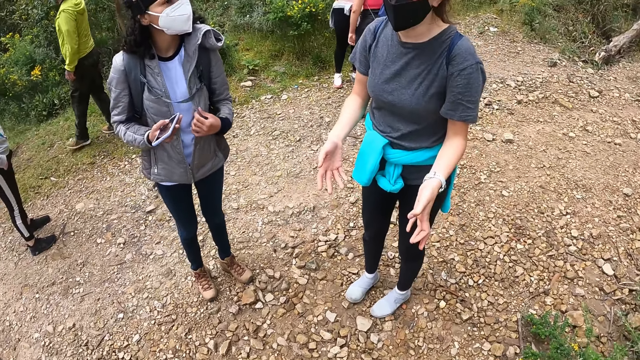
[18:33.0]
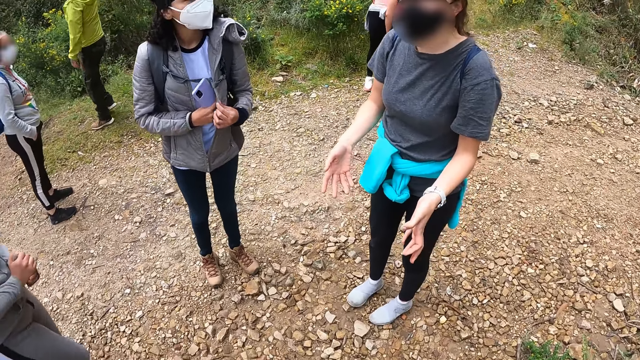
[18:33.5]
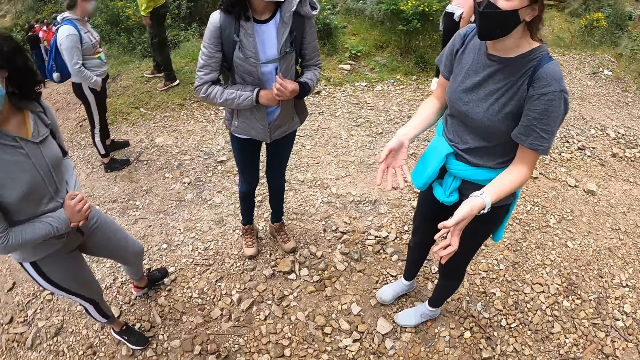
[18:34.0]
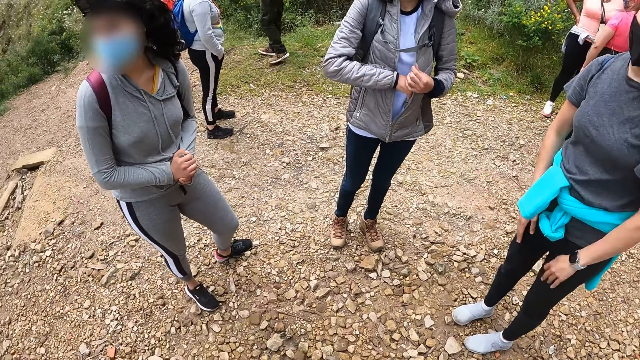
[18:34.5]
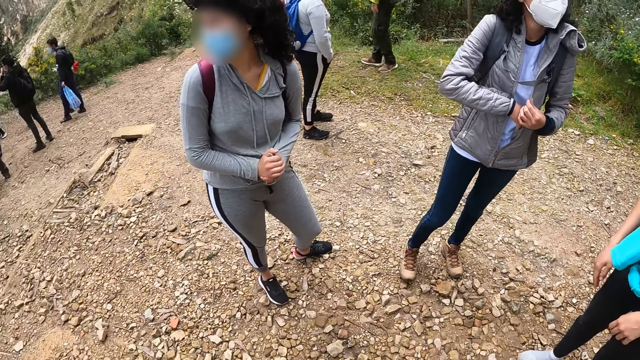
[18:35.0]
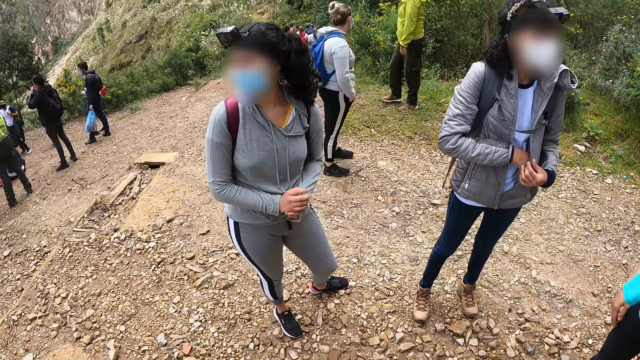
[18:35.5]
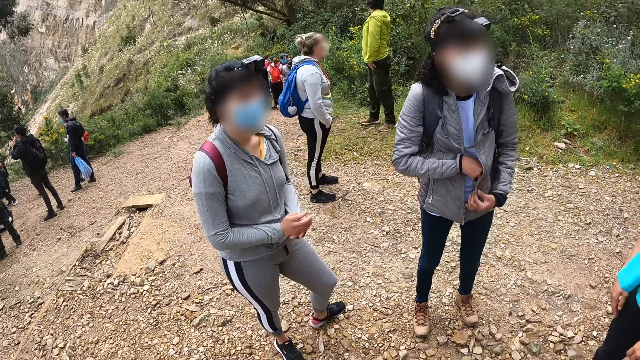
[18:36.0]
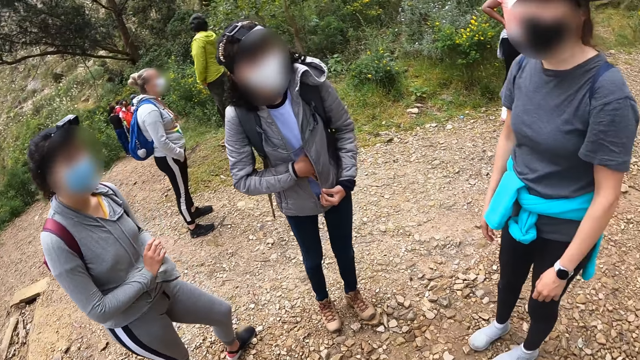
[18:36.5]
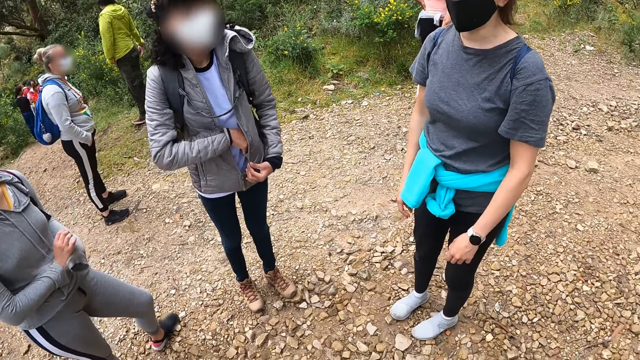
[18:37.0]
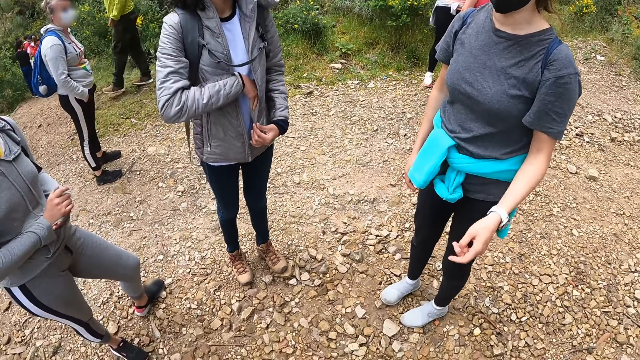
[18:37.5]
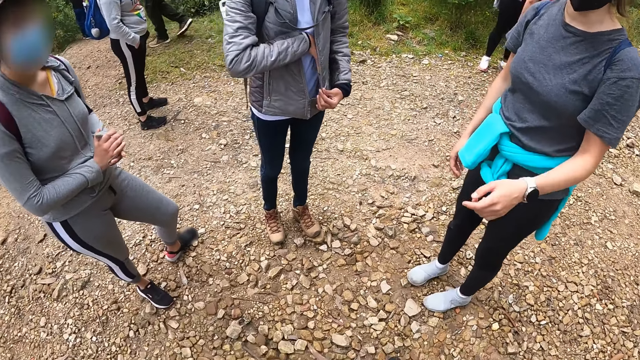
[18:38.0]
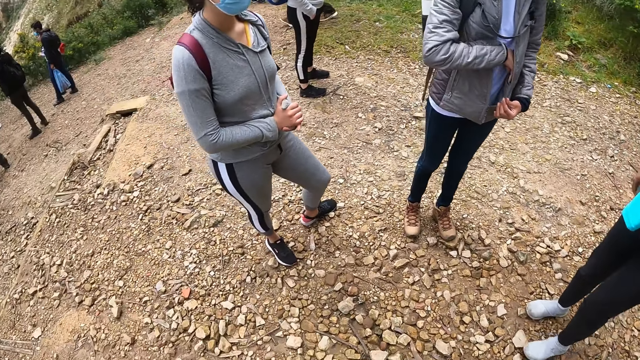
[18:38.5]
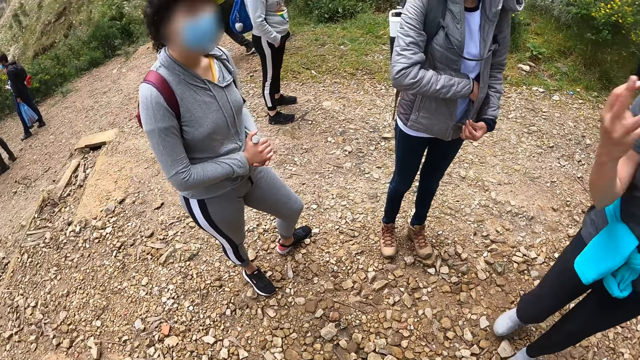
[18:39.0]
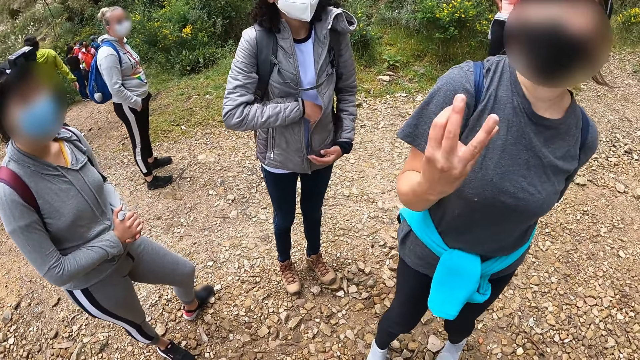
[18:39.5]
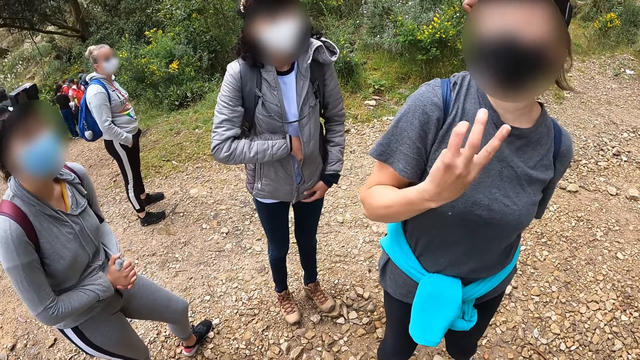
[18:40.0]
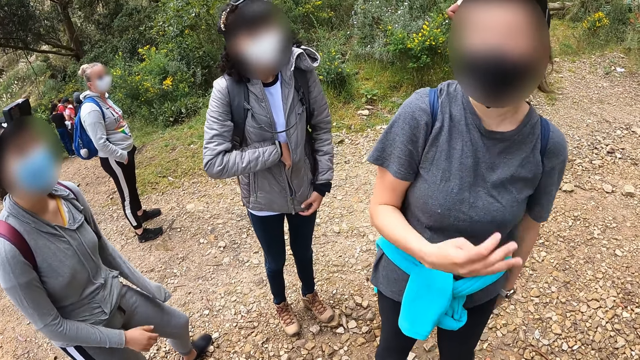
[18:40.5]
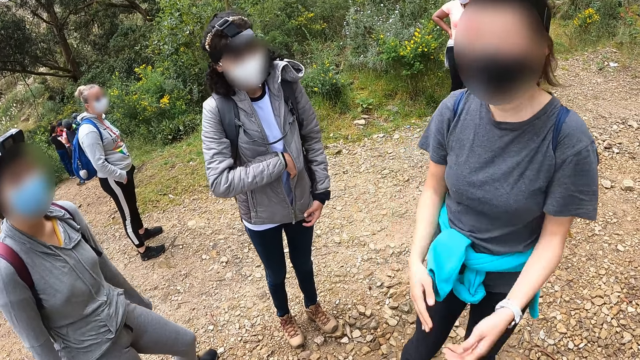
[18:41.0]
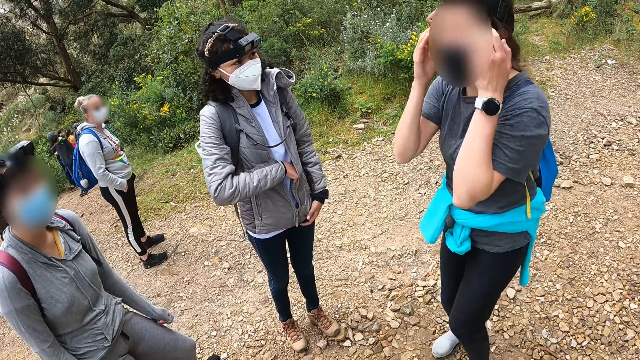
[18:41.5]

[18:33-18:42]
A woman converses with the camera wearer, another woman and a third woman on the pathway. The camera wearer puts the phone in her right hand into the pocket of her jacket.

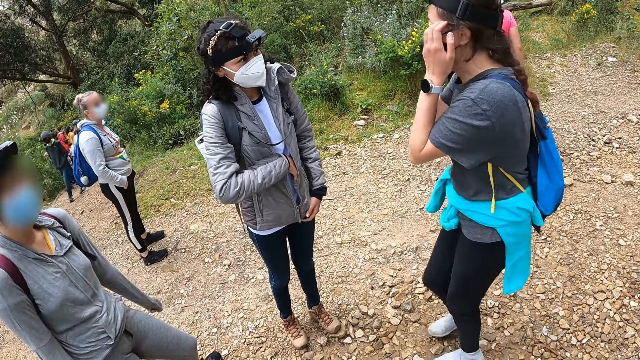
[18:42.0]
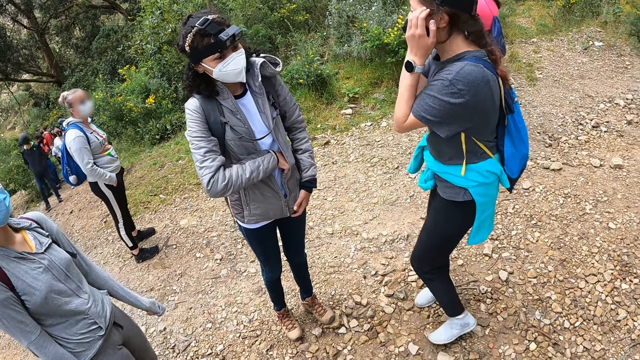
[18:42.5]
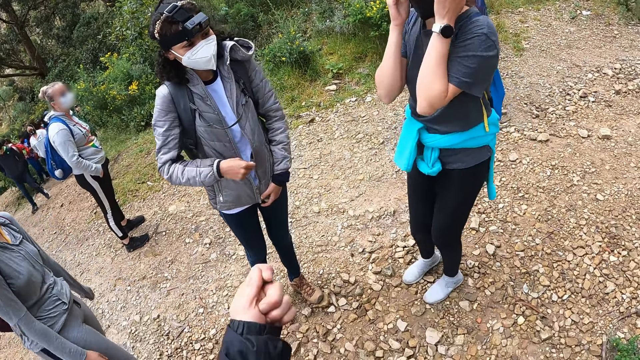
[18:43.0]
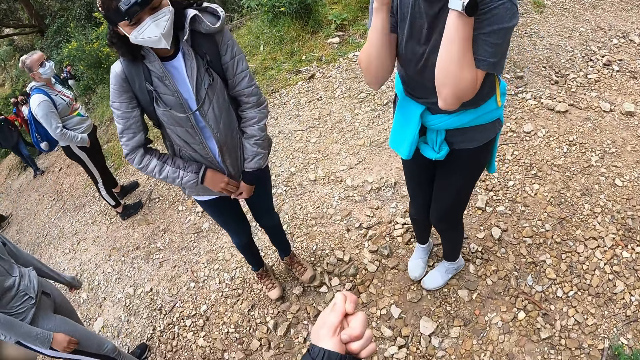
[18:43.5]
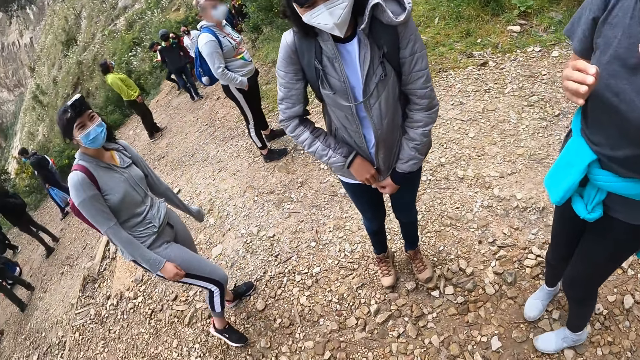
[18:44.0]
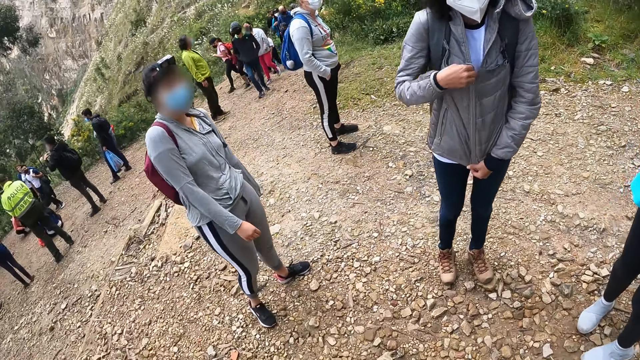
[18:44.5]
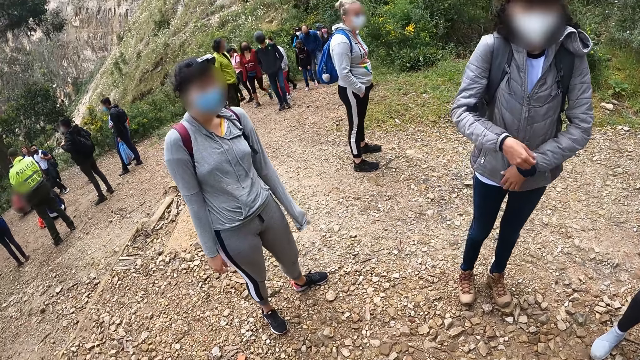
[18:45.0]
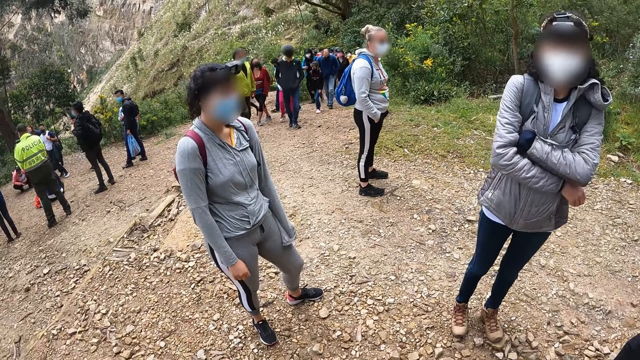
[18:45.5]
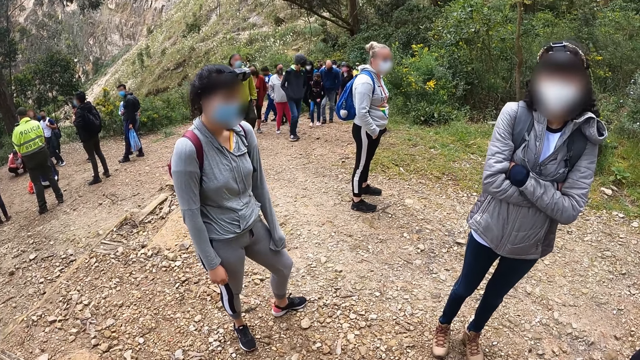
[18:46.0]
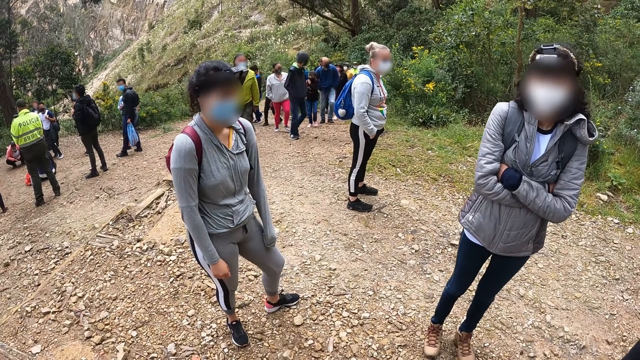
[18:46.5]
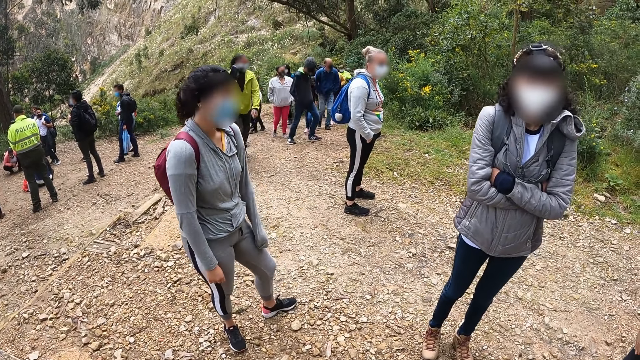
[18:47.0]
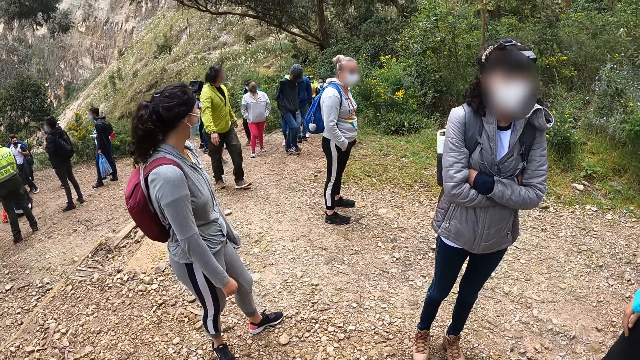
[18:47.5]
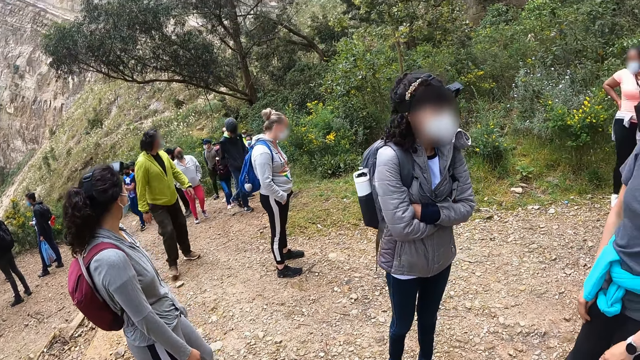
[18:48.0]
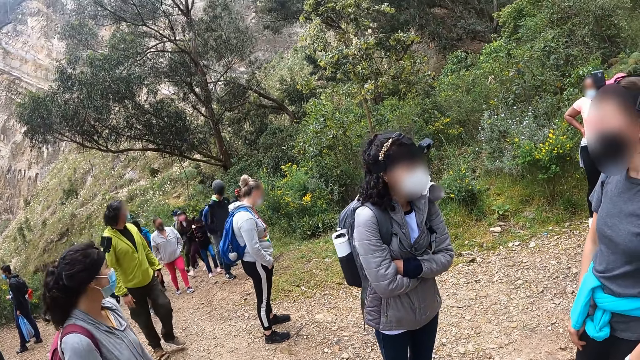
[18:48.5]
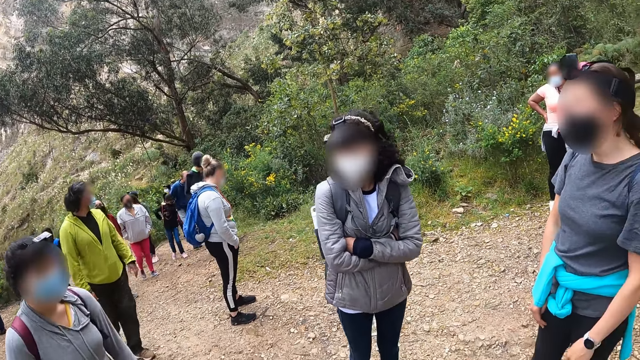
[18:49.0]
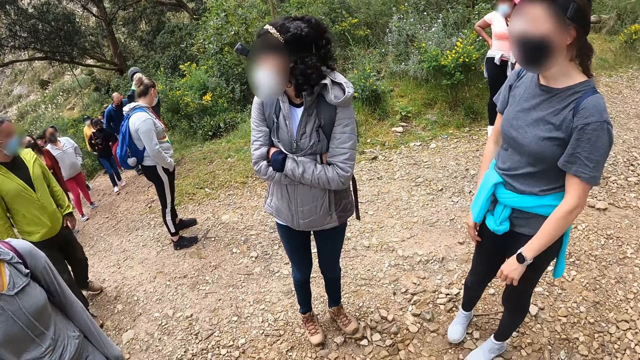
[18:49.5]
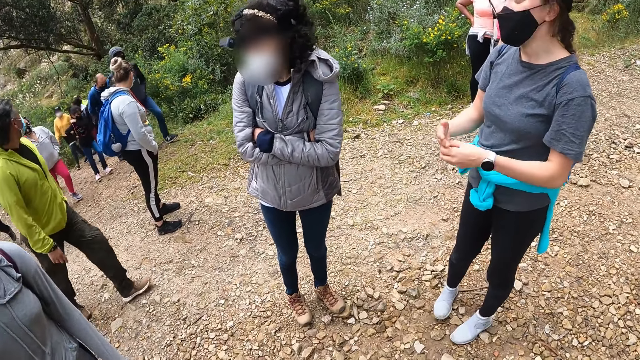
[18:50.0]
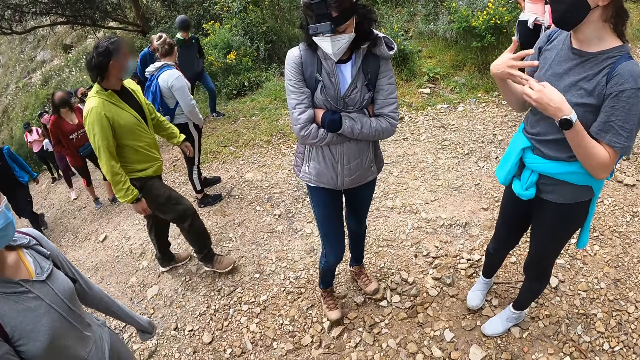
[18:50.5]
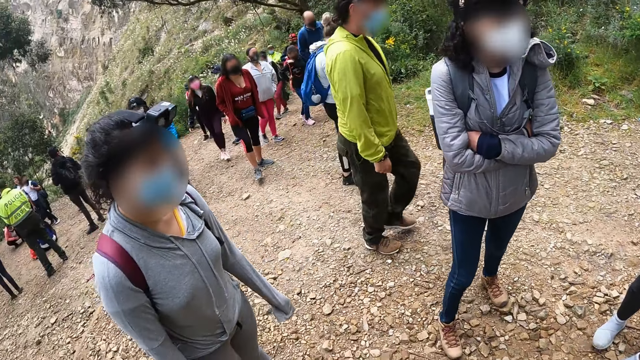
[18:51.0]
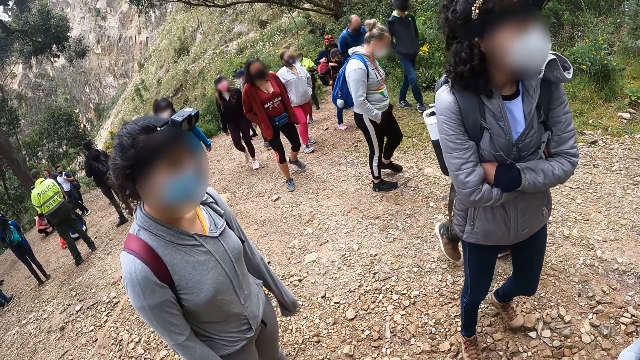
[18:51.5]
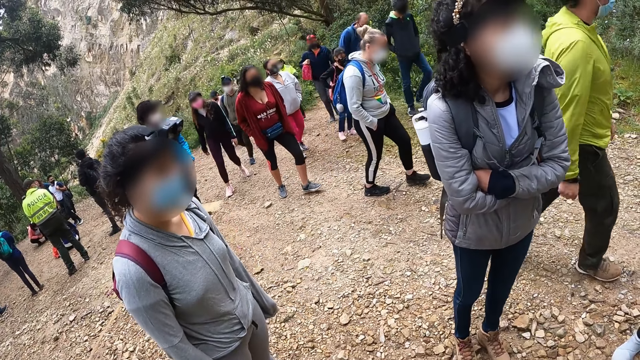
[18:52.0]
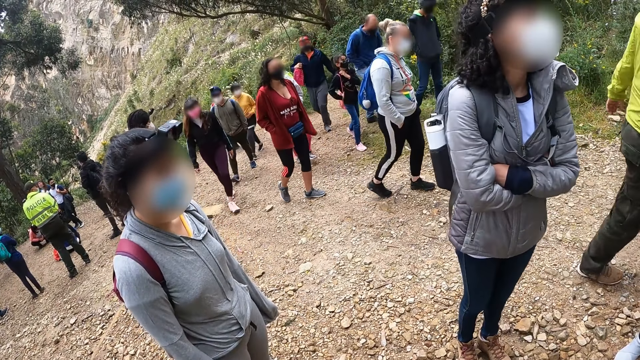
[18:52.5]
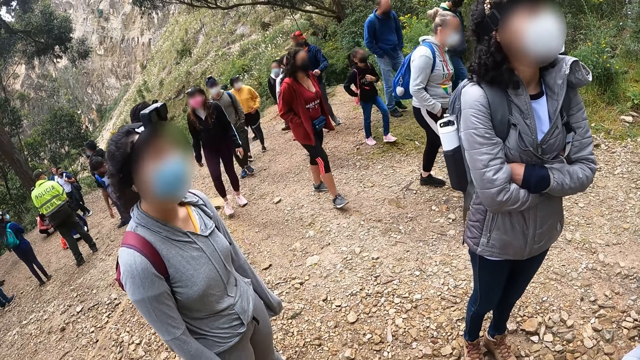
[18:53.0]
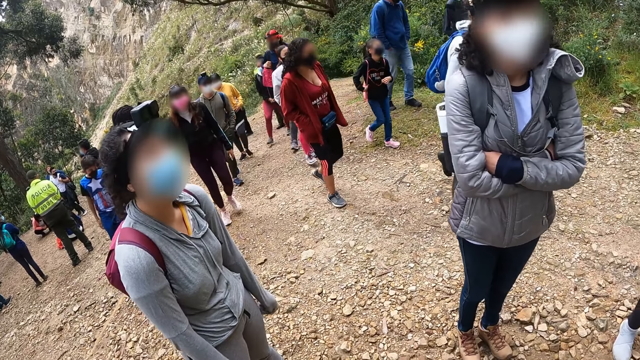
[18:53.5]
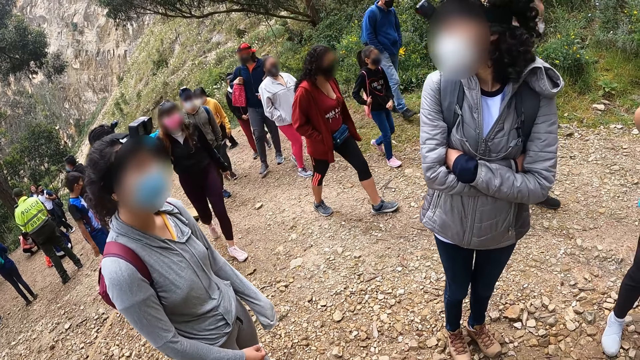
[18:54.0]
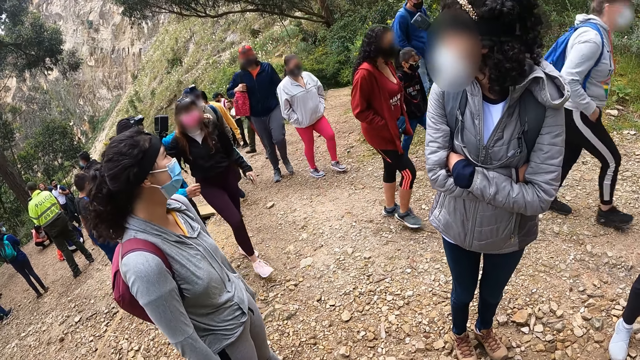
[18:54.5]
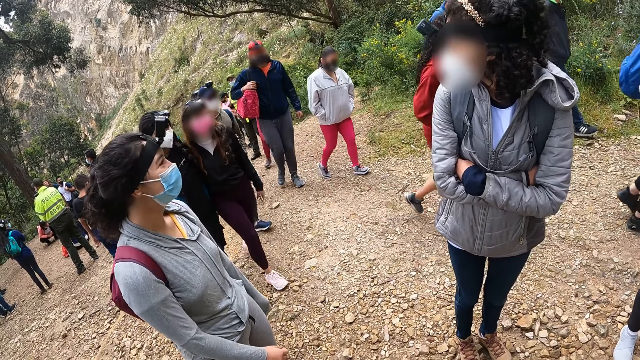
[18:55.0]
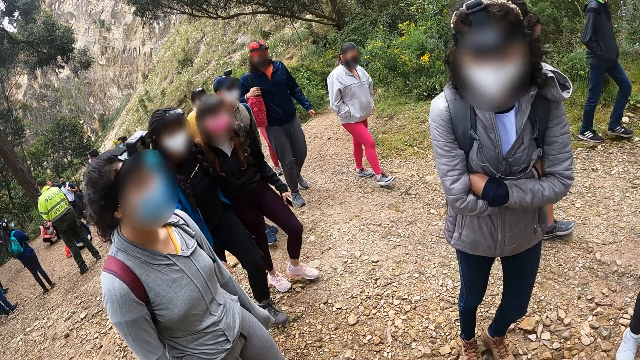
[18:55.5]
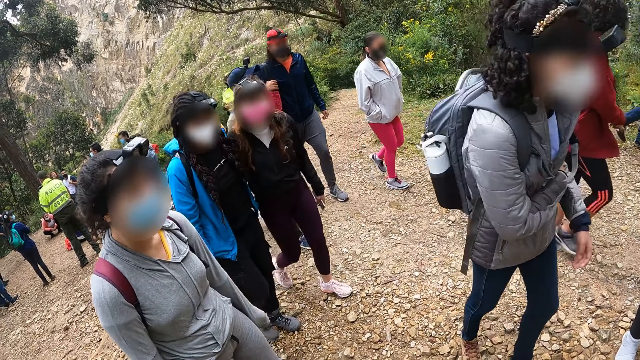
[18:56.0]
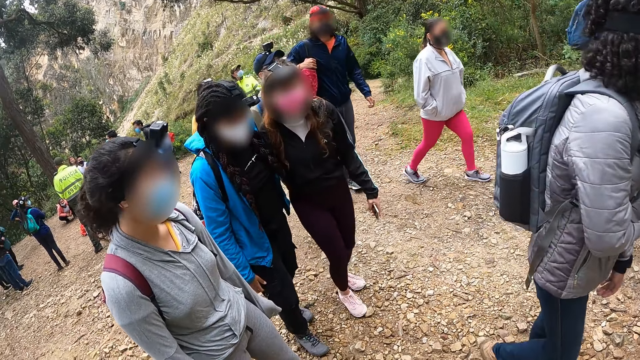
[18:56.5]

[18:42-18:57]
The camera wearer moves his left hand. A woman zips up her jacket with her right hand. The camera wearer looks around. He interacts with a lady and two other ladies.
